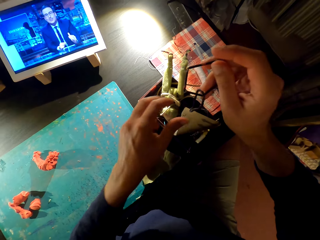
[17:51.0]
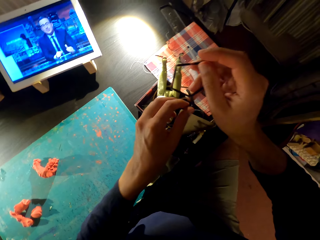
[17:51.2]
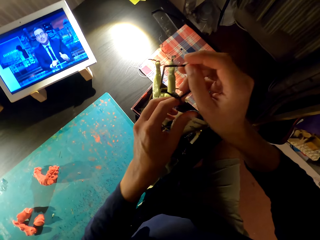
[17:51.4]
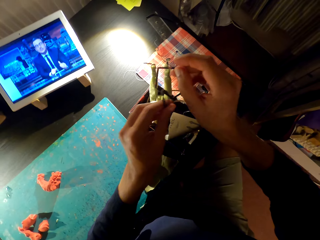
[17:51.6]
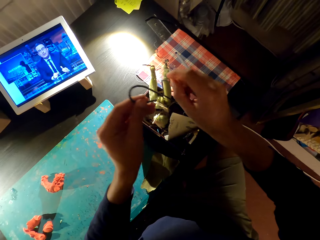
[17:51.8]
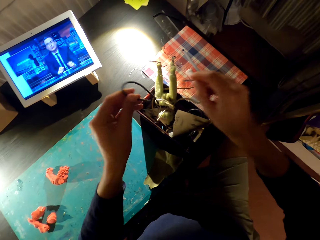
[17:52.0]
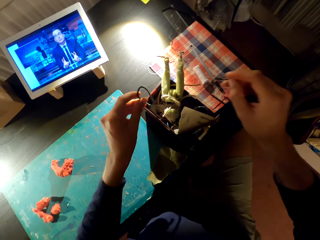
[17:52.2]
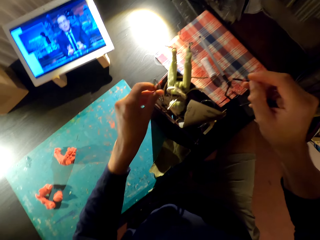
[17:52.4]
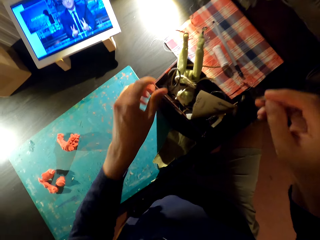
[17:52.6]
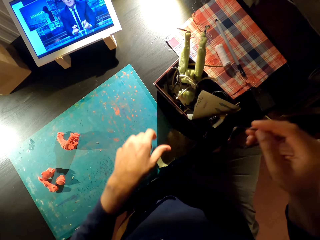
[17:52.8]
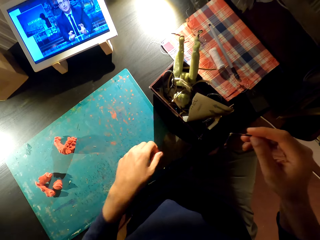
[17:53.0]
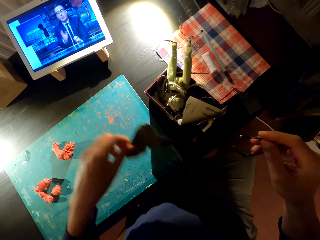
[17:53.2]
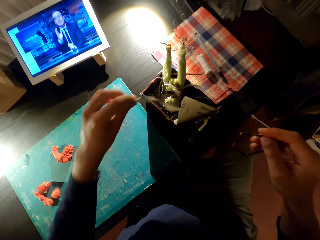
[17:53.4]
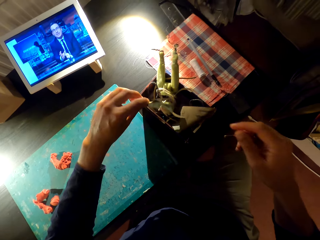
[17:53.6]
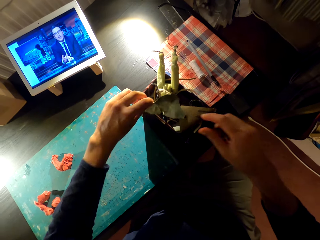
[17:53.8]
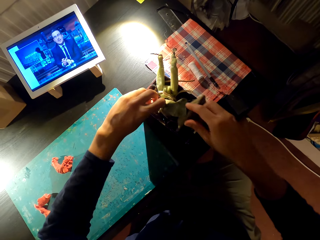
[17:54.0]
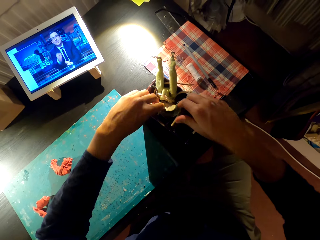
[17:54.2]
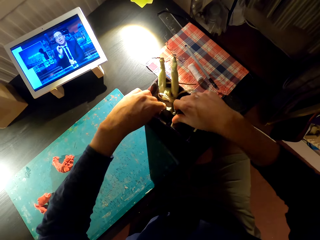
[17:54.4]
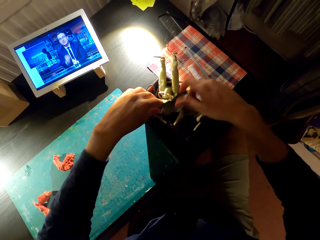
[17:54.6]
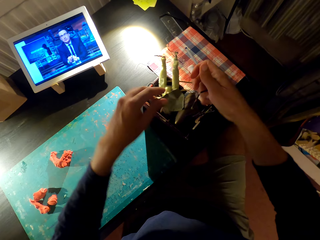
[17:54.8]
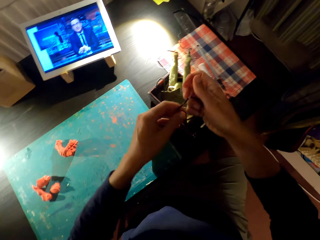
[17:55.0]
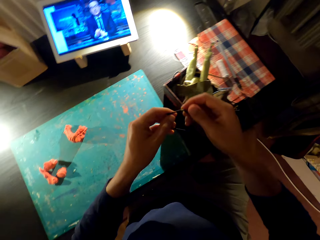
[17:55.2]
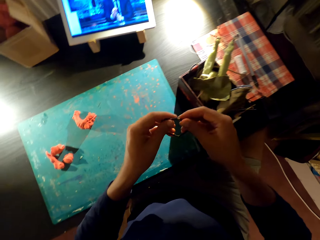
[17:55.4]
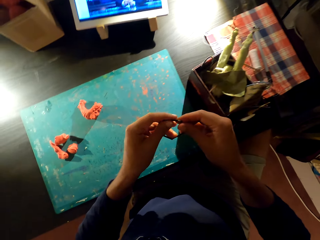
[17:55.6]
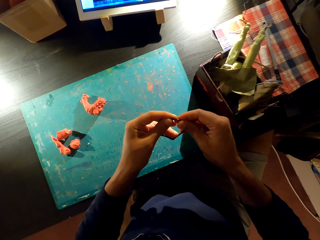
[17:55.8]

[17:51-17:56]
The camera wearer picks something in the box on the table. They put paper in the container.

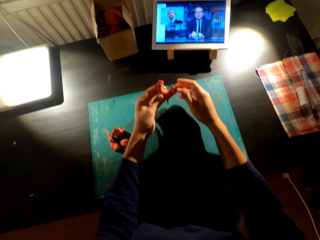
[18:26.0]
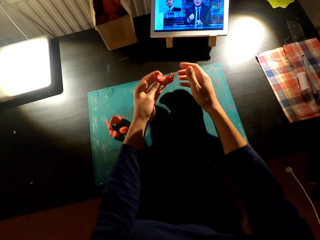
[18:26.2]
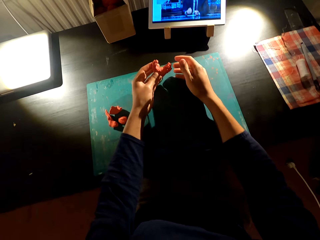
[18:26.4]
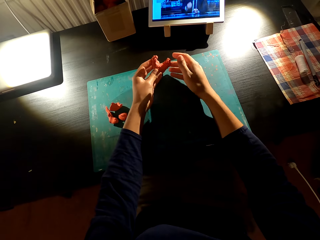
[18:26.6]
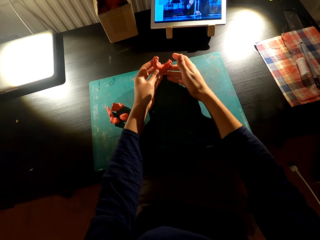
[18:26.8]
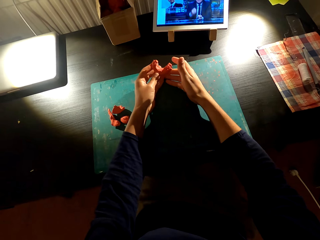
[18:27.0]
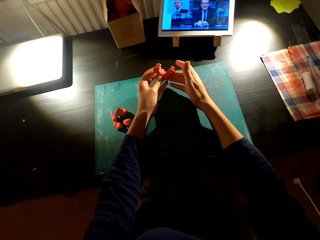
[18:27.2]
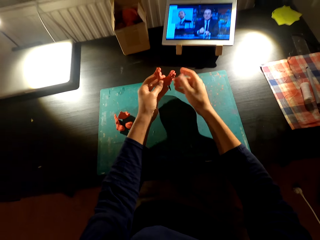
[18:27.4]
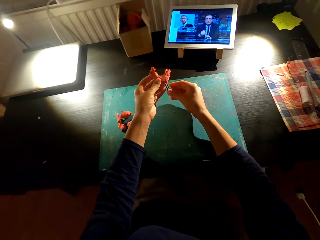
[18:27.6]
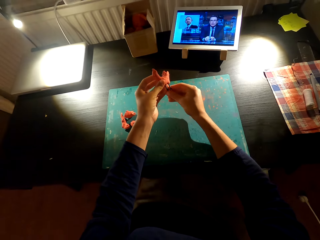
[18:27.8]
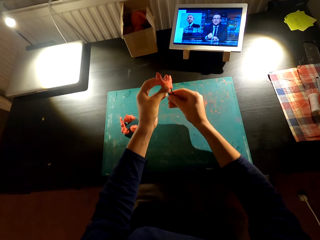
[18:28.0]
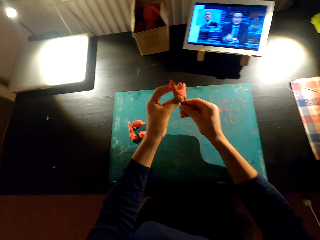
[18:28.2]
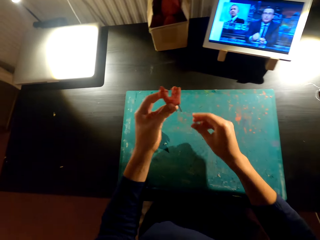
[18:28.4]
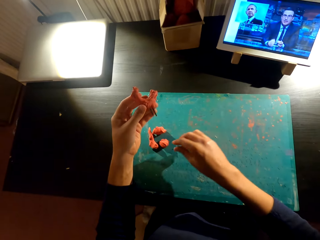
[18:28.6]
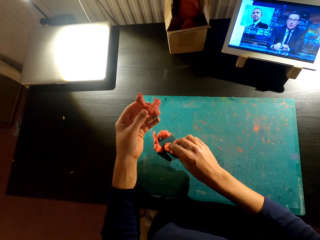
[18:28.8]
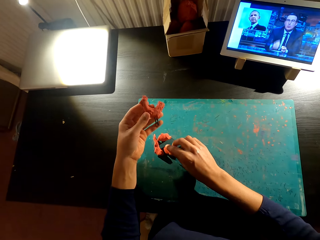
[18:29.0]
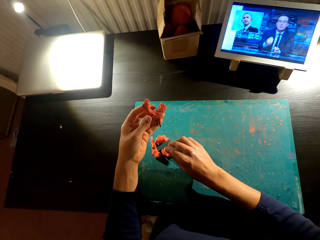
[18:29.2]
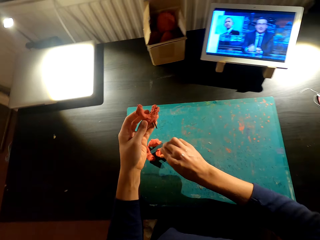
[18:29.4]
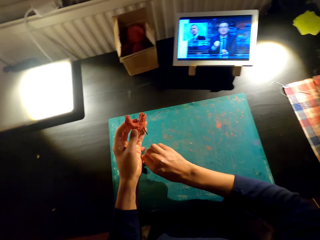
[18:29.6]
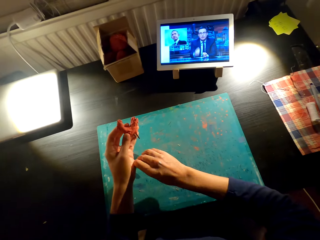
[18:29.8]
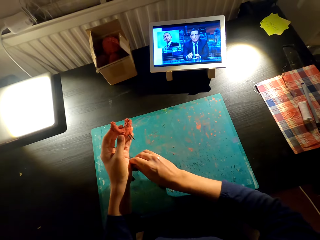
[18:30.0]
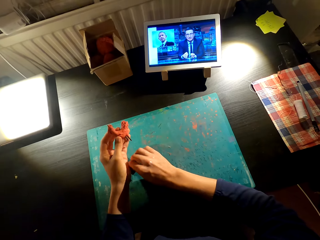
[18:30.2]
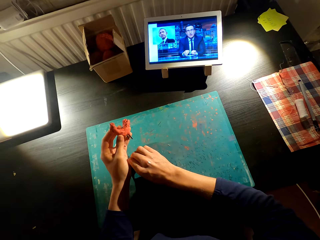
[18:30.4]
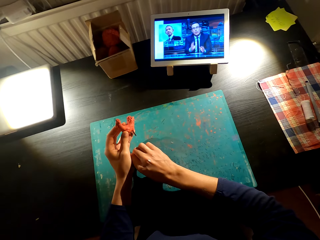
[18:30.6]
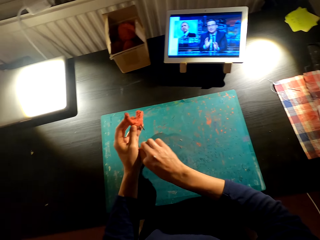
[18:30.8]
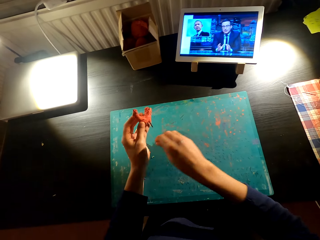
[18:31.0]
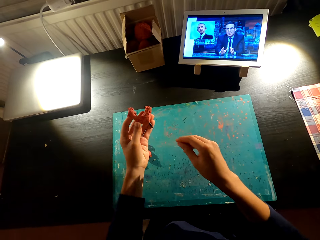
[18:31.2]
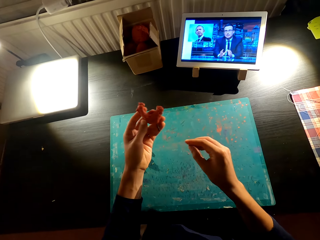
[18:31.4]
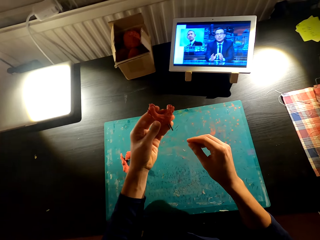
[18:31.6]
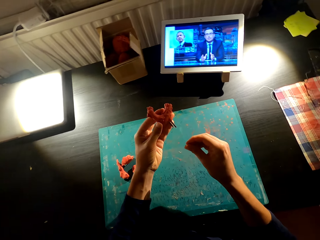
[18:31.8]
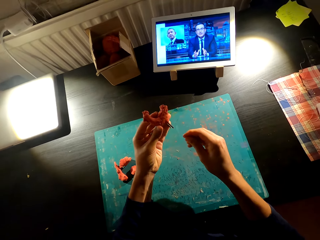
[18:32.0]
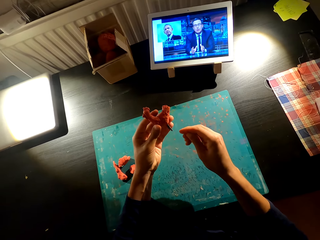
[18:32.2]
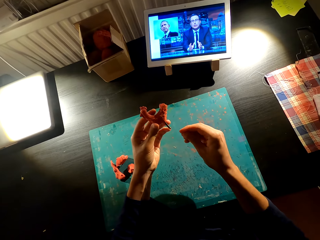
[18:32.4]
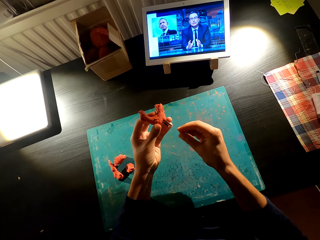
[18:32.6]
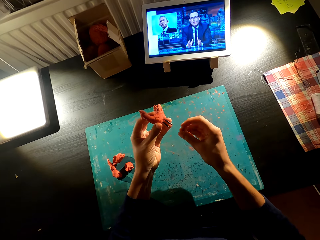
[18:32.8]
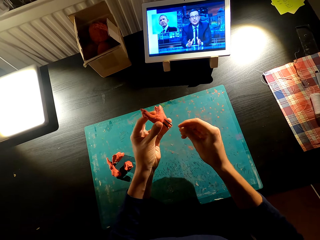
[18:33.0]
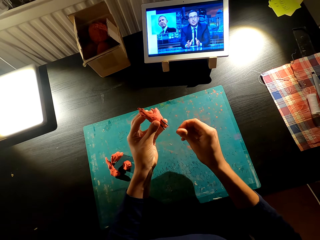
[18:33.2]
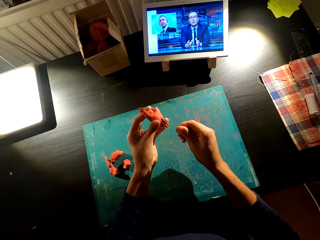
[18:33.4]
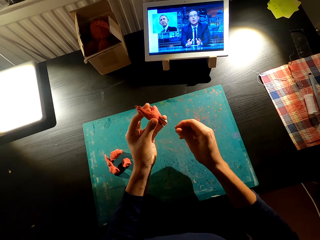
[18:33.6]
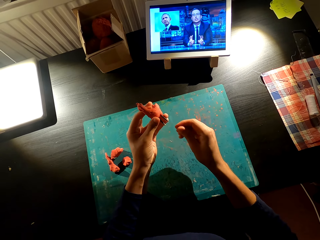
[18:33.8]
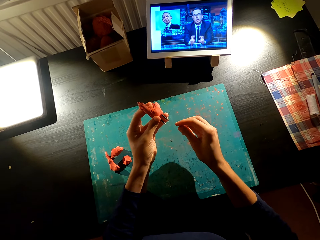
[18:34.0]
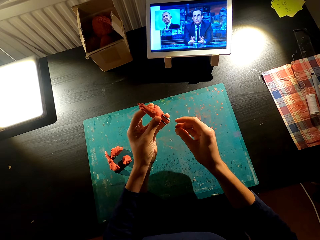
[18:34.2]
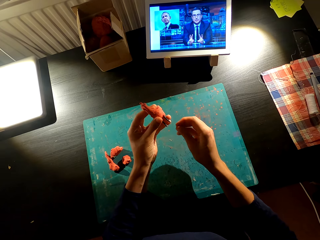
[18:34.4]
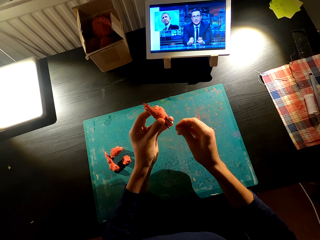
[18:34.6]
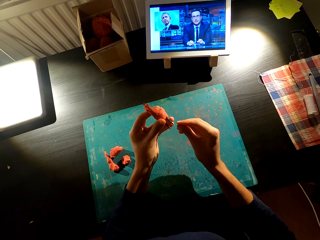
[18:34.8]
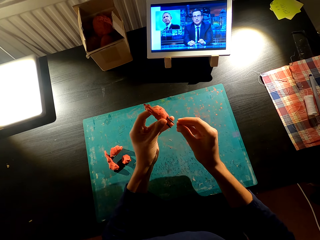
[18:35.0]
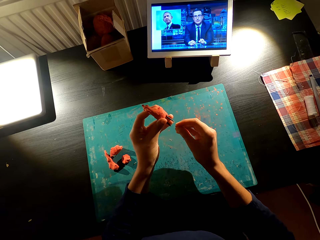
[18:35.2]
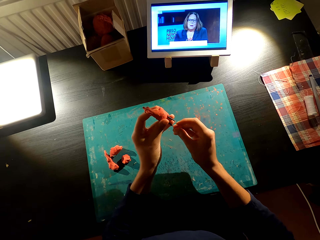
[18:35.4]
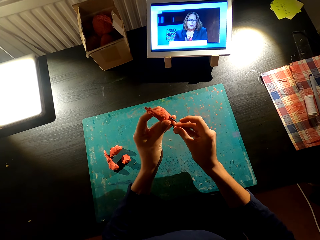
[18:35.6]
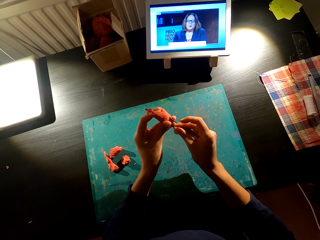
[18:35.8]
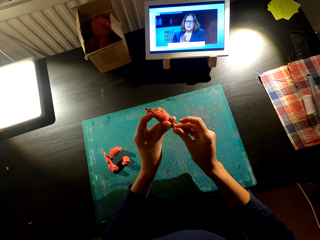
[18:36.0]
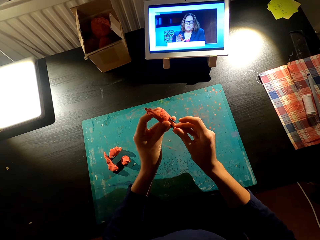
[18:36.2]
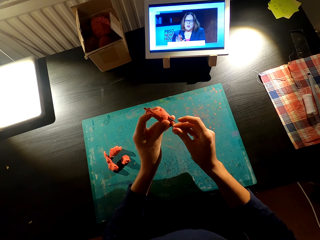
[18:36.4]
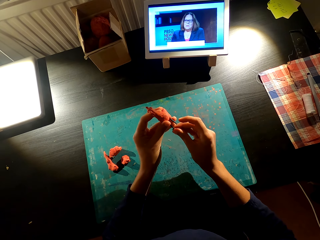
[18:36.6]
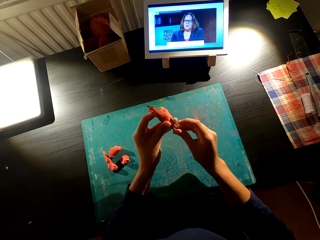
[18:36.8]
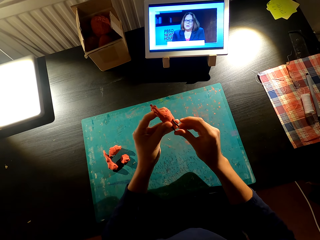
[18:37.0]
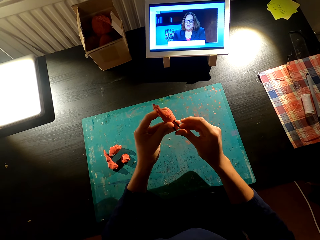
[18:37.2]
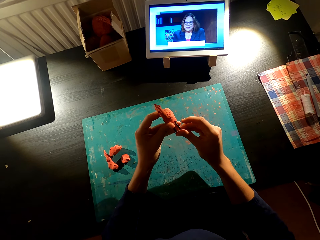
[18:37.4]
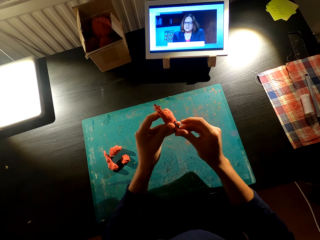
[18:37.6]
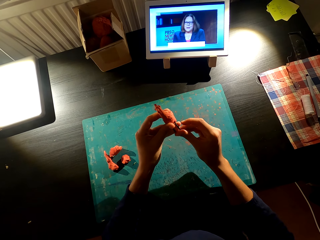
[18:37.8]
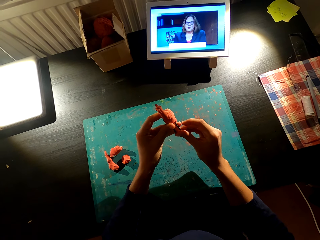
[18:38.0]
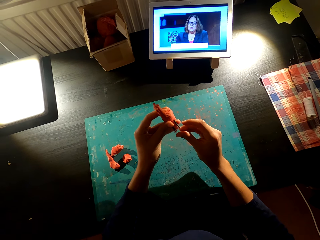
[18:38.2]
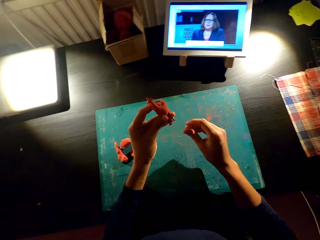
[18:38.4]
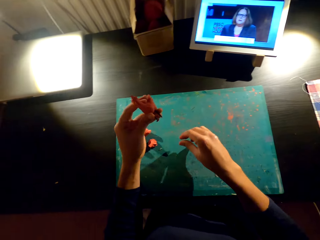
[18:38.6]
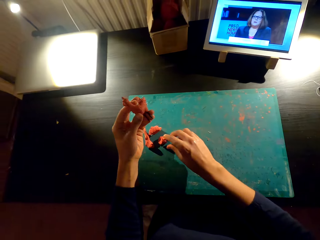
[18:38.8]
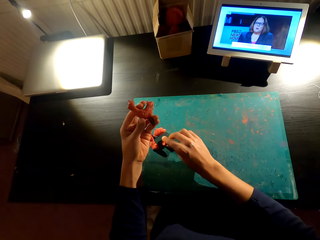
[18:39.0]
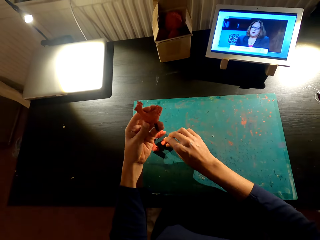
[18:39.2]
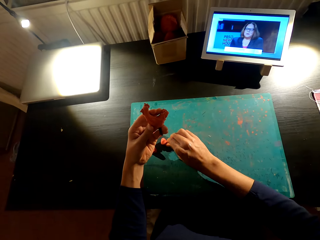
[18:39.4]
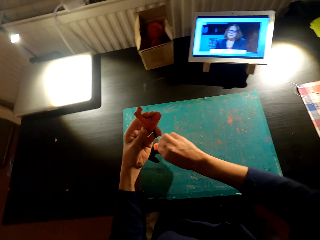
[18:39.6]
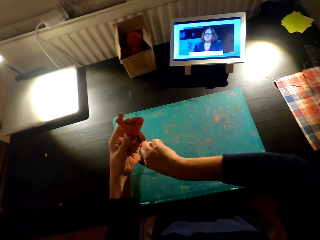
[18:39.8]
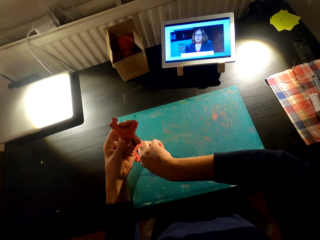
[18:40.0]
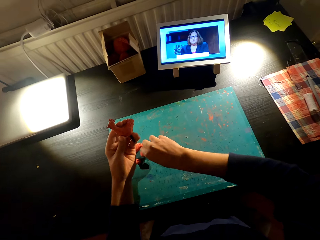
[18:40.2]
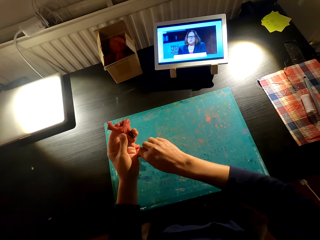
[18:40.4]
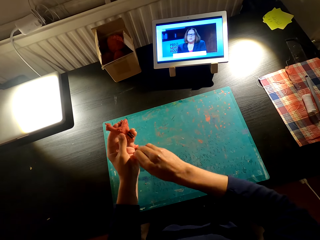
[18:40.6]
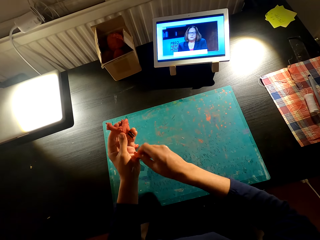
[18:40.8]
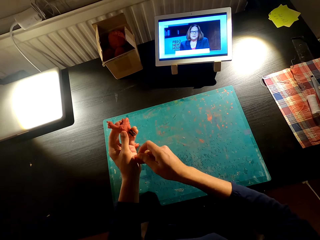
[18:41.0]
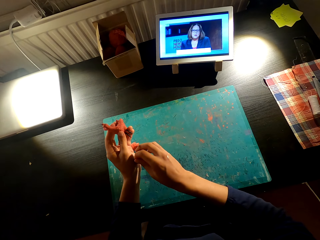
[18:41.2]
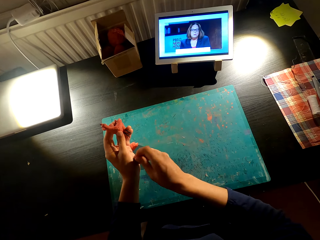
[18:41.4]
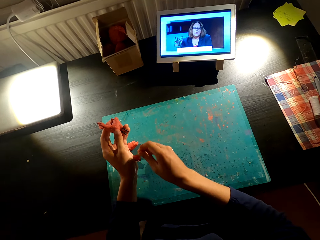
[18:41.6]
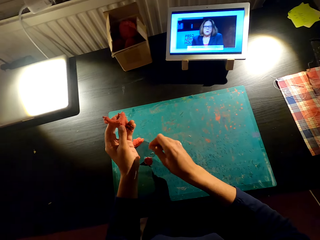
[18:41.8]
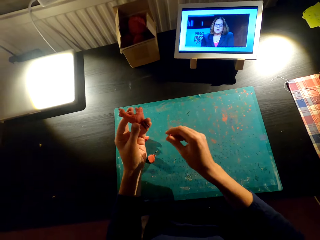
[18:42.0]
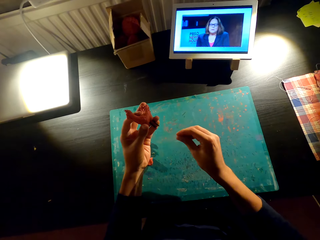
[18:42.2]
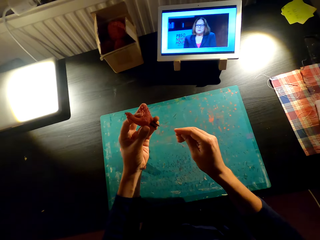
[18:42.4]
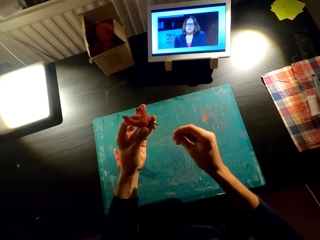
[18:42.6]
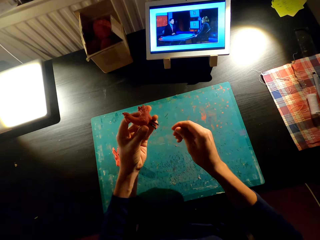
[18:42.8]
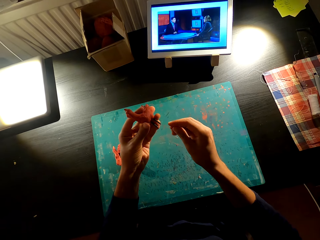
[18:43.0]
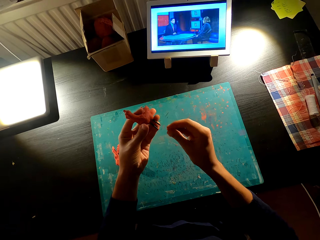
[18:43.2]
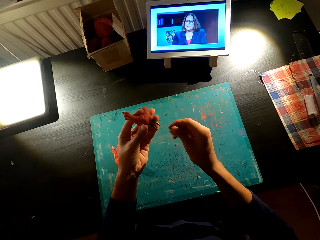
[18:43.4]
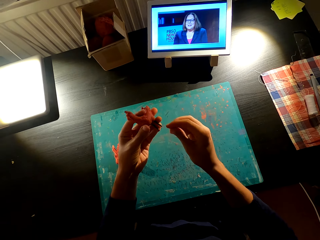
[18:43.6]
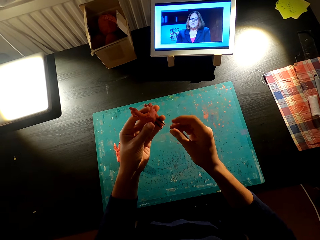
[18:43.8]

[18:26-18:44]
The camera wearer holds something with hands. They remove a stick from something. They pick the mold. They rub the mold. They hold the stick with the right hand. They put the stick on something. They attach the mold to the wire. They pick the mold from the table. They rub the mold.
